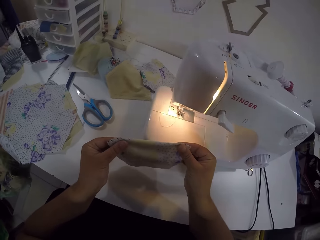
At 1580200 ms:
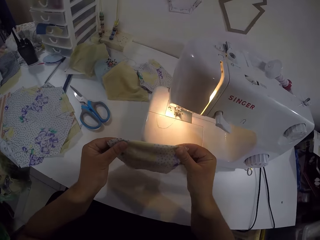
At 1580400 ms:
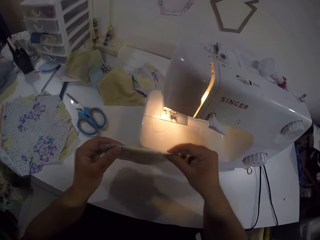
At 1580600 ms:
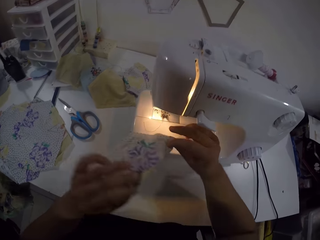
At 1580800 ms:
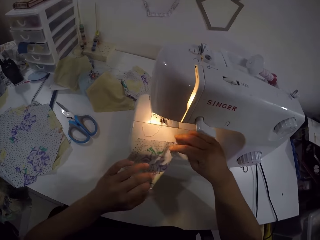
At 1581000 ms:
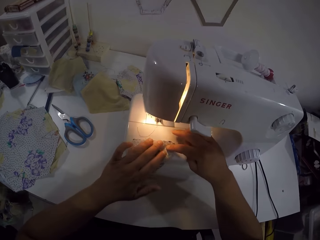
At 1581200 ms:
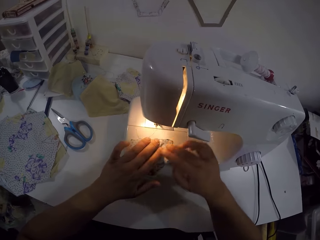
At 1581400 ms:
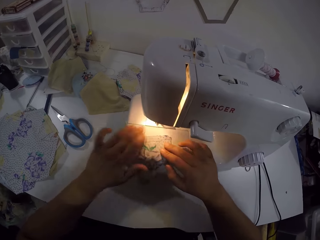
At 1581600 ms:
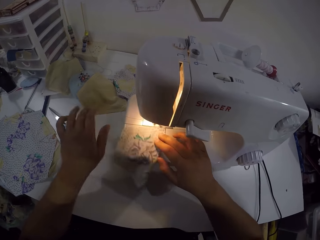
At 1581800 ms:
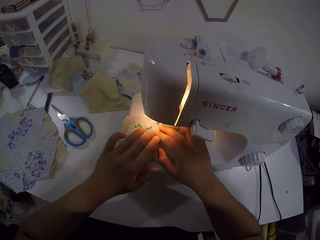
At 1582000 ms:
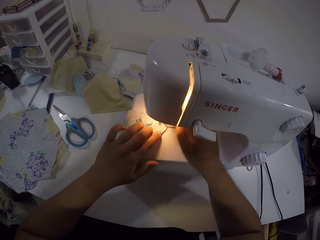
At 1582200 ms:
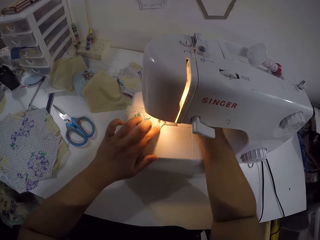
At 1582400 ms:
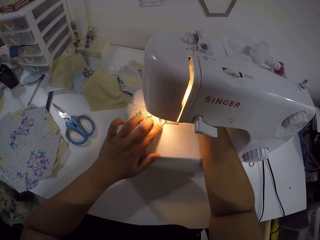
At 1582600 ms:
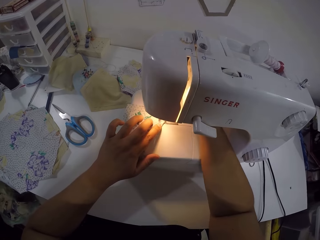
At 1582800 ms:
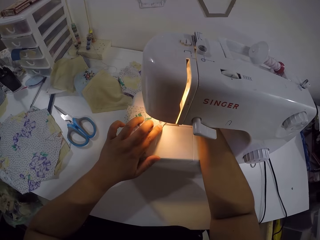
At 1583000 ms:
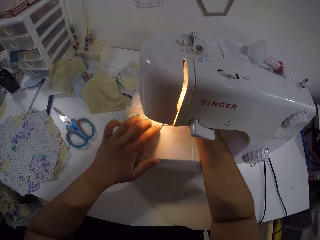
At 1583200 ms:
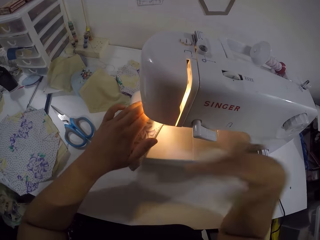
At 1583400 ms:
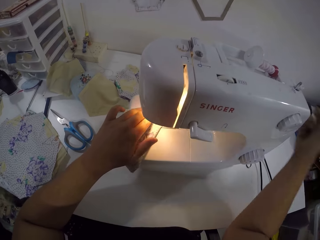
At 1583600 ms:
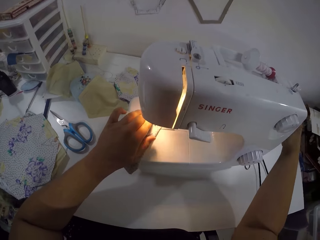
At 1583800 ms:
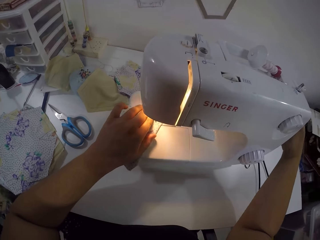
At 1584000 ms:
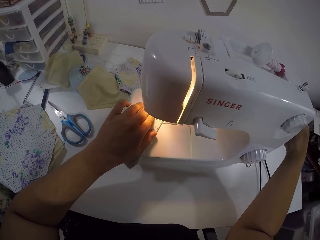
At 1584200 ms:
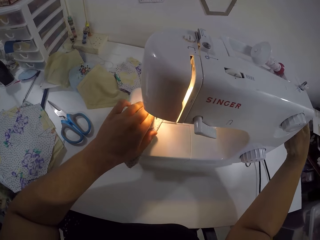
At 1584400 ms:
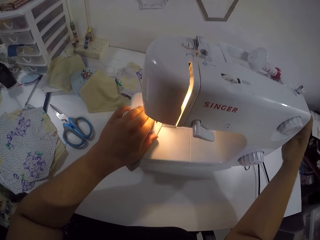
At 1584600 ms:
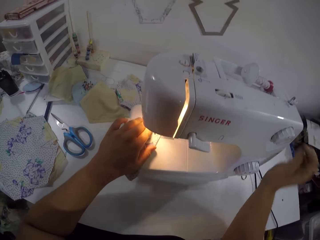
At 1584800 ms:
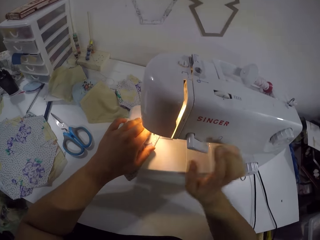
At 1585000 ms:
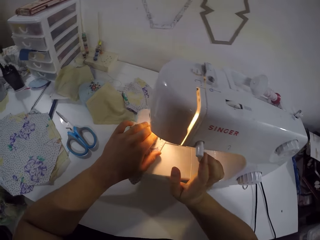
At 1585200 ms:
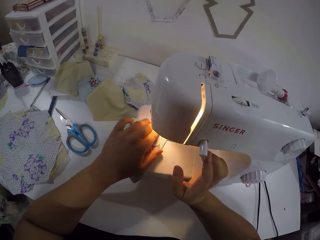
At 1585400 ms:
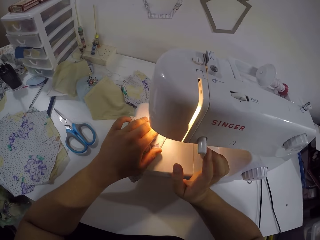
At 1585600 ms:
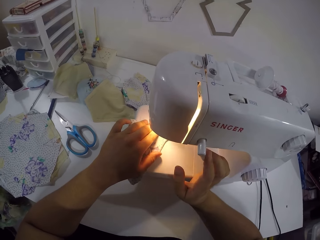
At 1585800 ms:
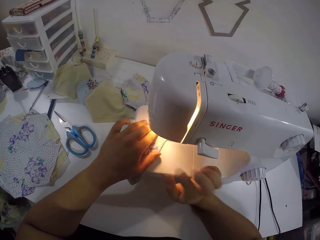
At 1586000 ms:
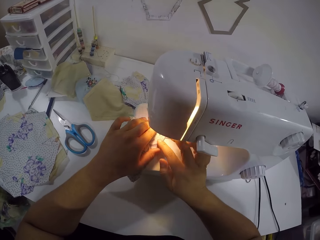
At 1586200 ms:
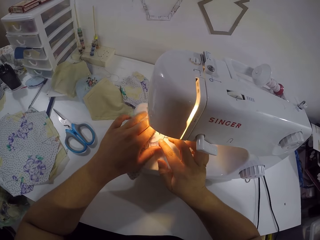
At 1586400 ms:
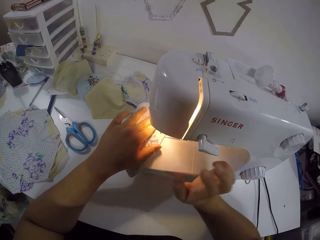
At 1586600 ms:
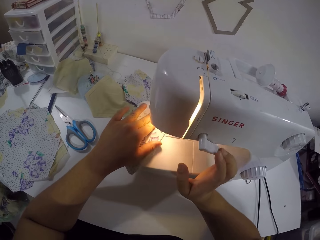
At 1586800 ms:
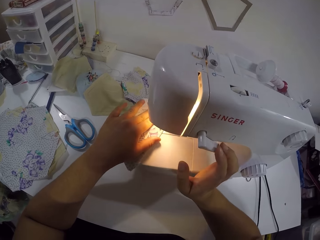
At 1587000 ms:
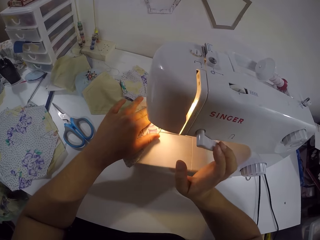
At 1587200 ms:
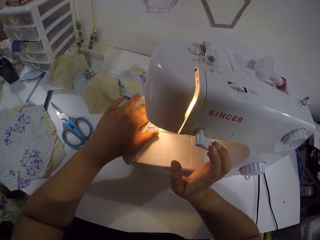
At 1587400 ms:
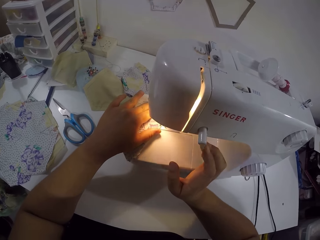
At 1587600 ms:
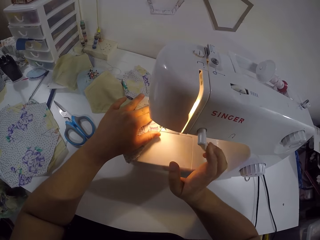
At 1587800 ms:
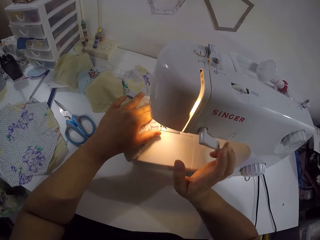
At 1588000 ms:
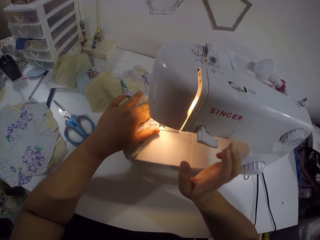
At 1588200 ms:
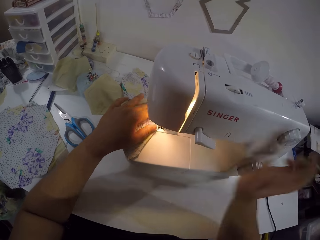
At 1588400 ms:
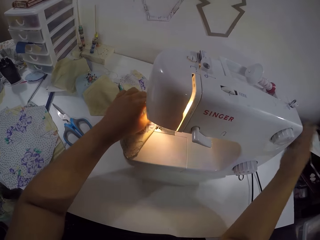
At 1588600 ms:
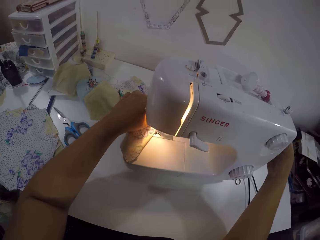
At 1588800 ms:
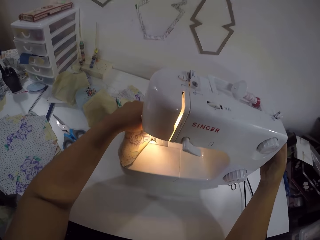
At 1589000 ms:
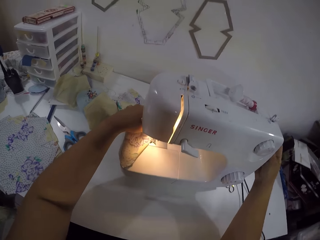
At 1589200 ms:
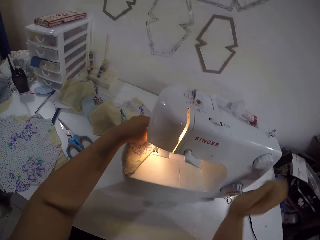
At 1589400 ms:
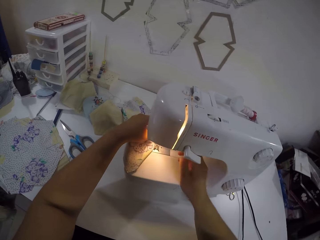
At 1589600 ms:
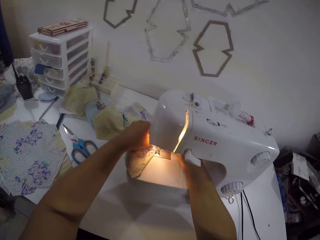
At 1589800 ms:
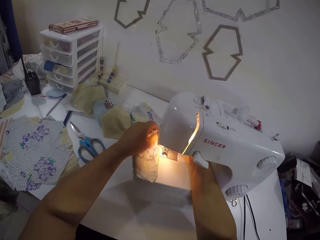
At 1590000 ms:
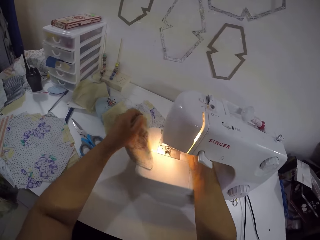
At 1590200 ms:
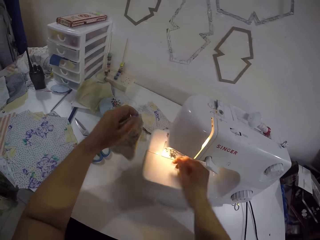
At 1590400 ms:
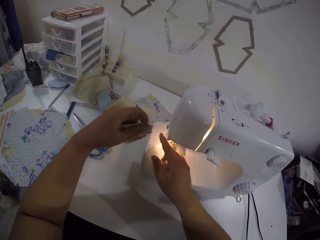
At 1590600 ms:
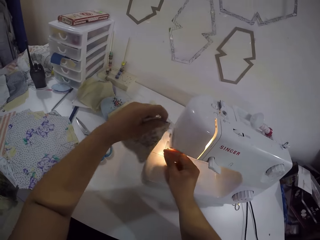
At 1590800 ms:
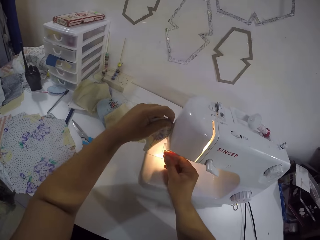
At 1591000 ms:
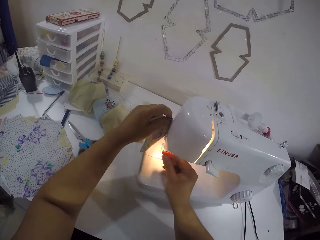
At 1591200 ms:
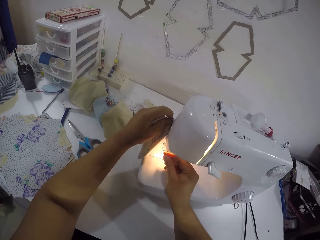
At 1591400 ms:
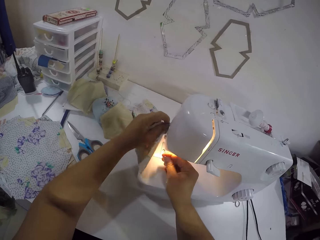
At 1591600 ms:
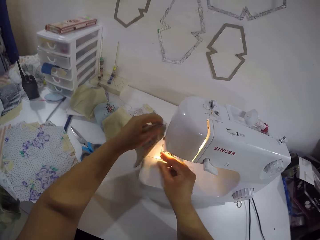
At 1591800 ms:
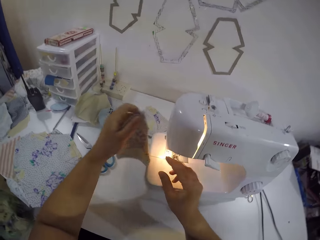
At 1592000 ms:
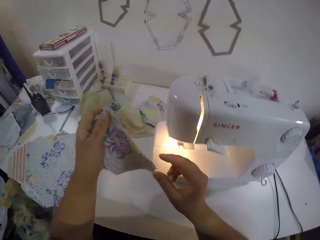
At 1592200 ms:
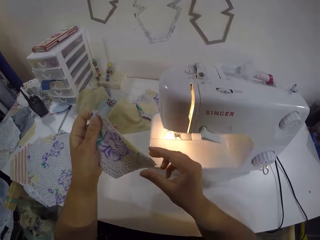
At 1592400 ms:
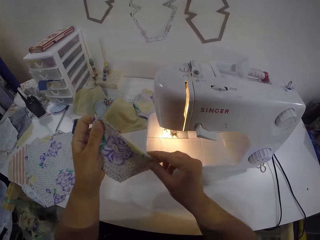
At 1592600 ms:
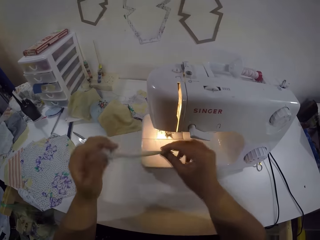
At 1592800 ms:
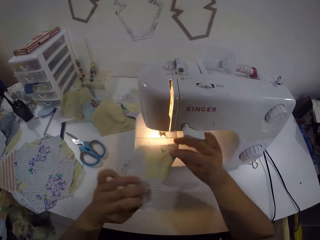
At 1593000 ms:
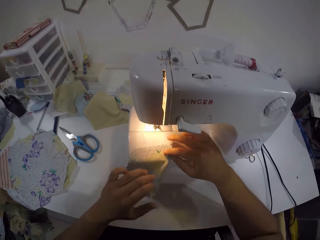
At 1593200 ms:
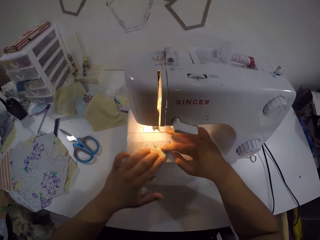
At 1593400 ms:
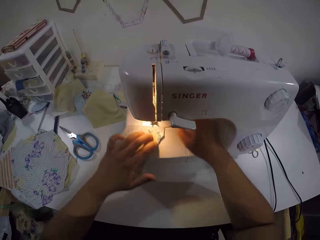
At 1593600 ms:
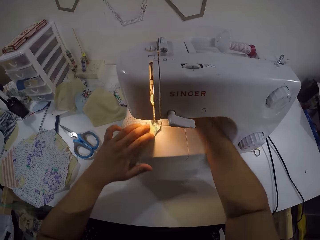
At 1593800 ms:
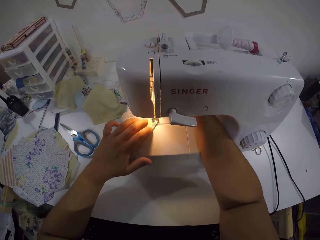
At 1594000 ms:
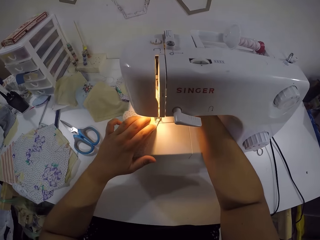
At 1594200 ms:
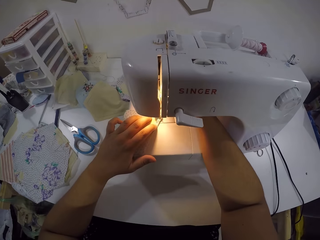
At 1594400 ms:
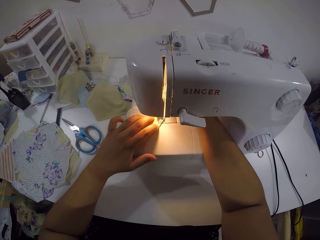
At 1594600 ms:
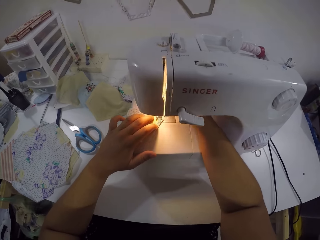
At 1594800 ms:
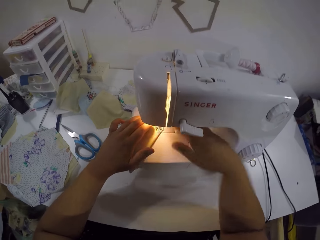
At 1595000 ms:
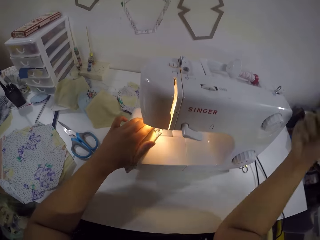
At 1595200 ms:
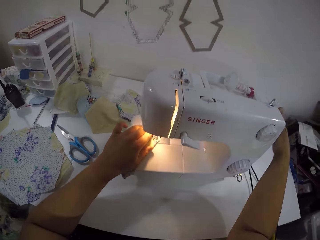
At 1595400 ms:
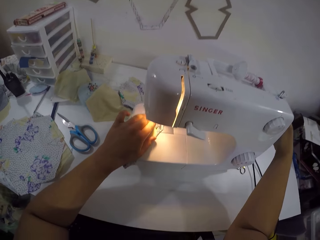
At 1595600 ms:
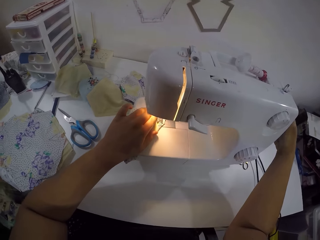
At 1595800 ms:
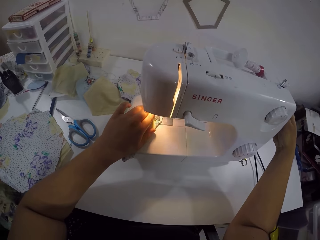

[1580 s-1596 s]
The camera wearer places the fabric on the bed of the sewing machine with both hands. She straightens the fabric on the bed of the sewing machine with her left hand. She moves the fabric on the bed of the sewing machine to the presser foot with her right hand. She holds the fabric on the sewing machine with her left hand. She operates the presser lifter of the sewing machine with her right hand. She sews the piece of cloth. She turns the pulley of the sewing machine with her right hand. She turns the reverse lever of the sewing machine with her right hand. She sews the fabric with the sewing machine with both hands. She turns the reverse lever of the sewing machine with her right hand. She turns the pulley of the sewing machine with her right hand. She holds the fabric on the sewing machine with her left hand. She operates the presser lifter of the sewing machine with her right hand. She drags the thread out of the sewing machine with her left hand. She holds the thread with her right hand. She cuts the thread attached to the fabric on the sewing machine with both hands. She looks at the piece of cloth. She turns the fabric over with both hands. She places the fabric on the bed of the sewing machine with both hands. She moves the fabric on the bed of the sewing machine to the presser foot with her left hand. She operates the presser lifter of the sewing machine with her right hand. She sews the piece of cloth. She turns the pulley of the sewing machine with her right hand.

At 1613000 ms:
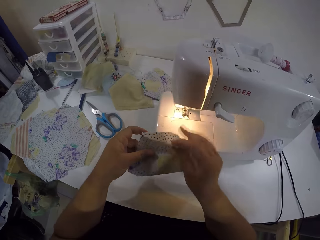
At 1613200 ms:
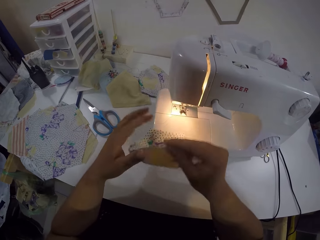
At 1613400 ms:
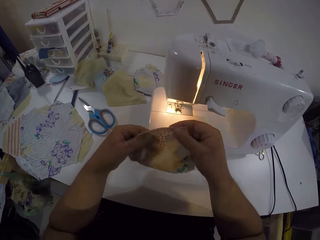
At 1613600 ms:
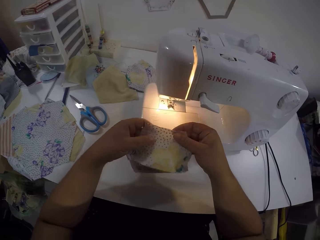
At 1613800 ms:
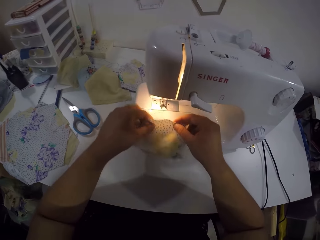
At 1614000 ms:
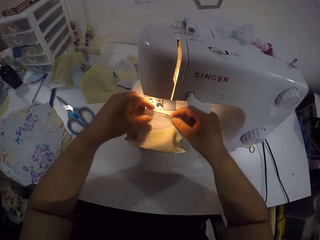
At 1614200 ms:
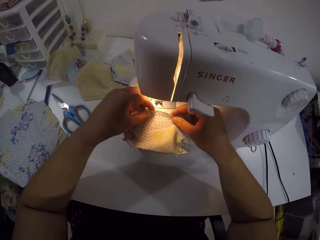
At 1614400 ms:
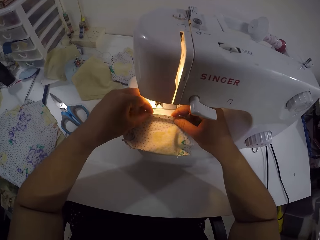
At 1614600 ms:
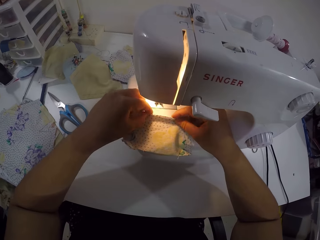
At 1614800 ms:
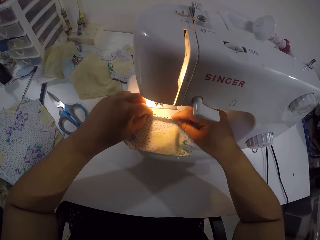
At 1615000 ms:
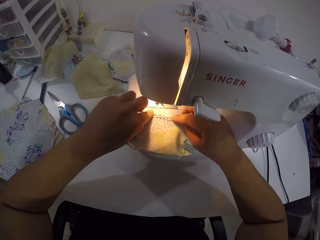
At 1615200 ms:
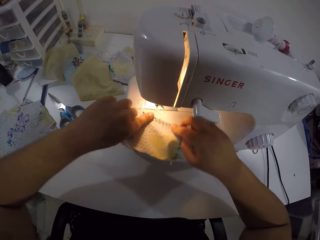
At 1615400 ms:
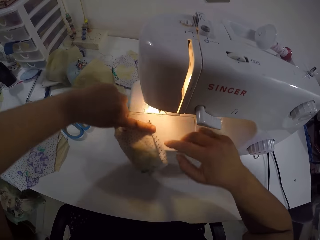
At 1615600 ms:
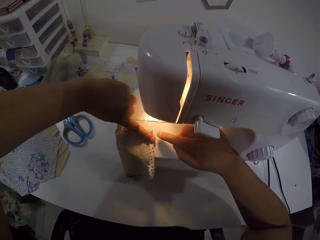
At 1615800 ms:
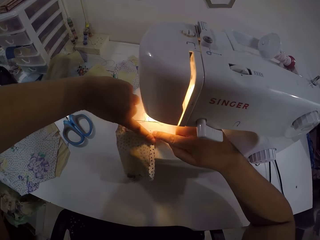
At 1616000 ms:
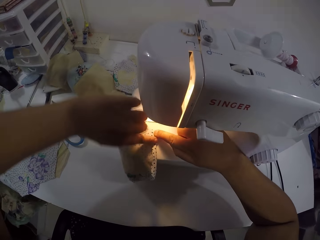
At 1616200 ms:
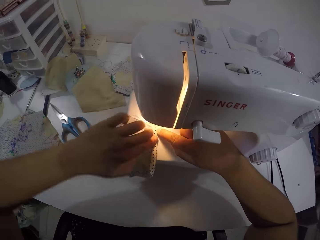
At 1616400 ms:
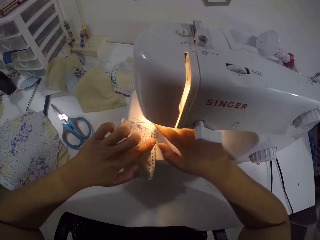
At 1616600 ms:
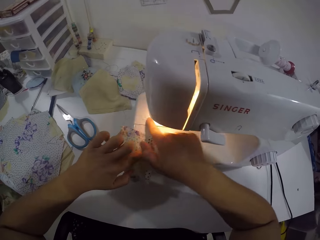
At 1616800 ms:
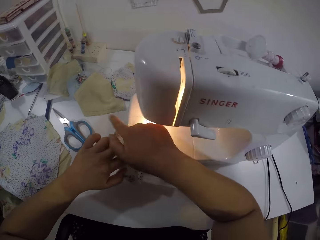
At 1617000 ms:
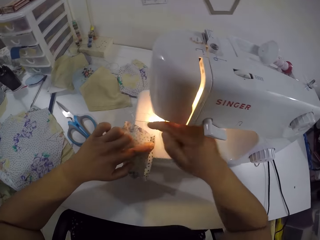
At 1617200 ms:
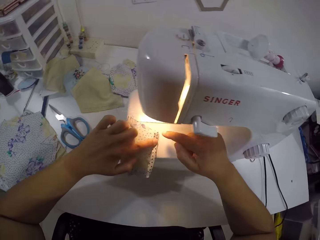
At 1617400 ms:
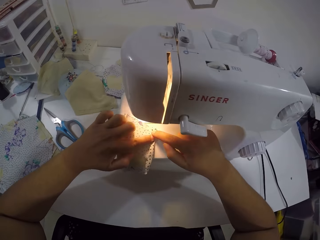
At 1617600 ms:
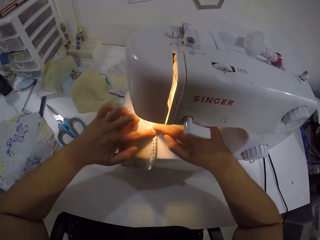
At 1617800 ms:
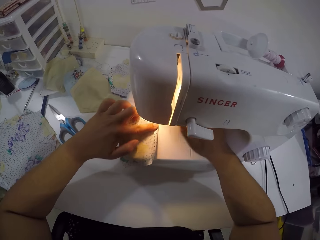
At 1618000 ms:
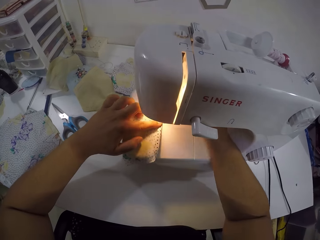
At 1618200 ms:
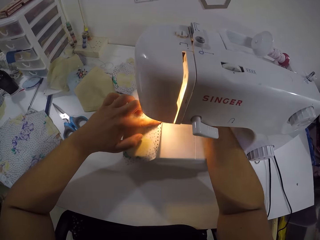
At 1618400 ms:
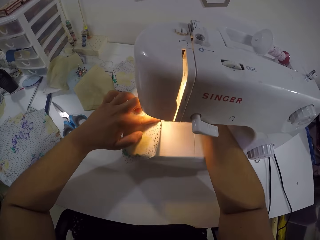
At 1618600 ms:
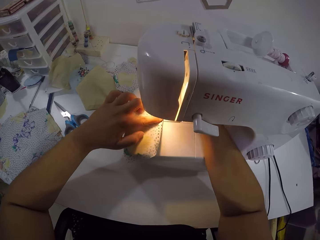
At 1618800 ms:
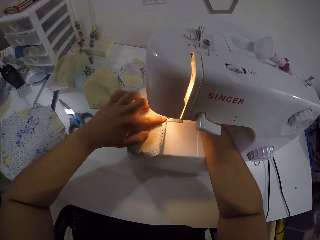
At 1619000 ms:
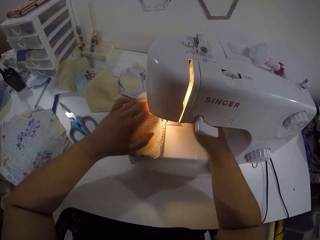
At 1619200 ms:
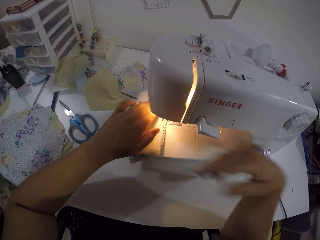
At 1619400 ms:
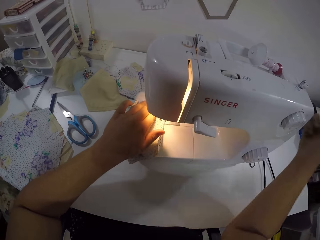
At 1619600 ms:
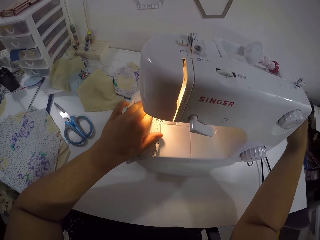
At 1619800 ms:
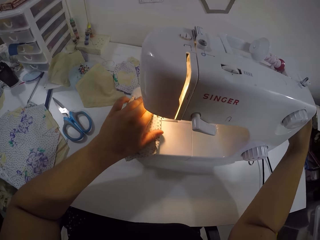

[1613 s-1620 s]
The camera wearer holds the piece of cloth with both hands. She adjusts the fabric. She places the piece of cloth in her hands on the sewing machine. She folds the piece of cloth with both hands.
